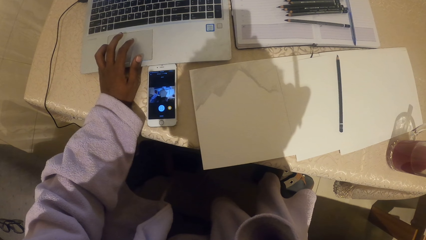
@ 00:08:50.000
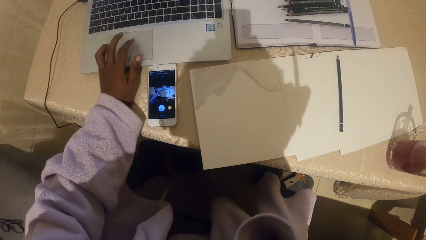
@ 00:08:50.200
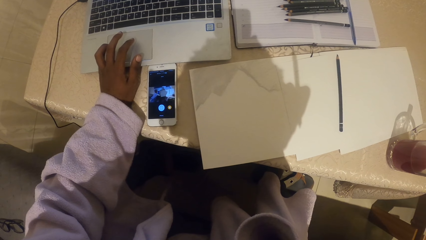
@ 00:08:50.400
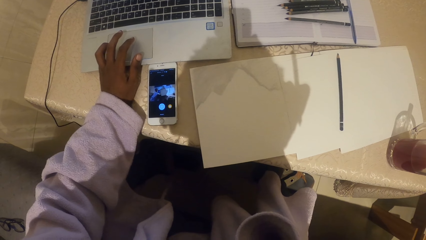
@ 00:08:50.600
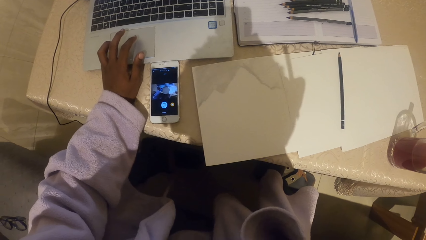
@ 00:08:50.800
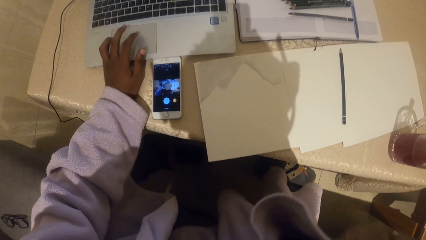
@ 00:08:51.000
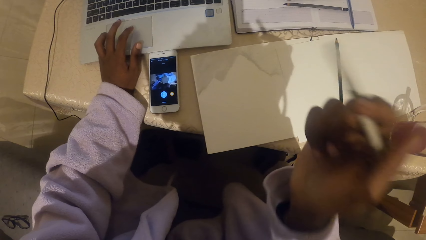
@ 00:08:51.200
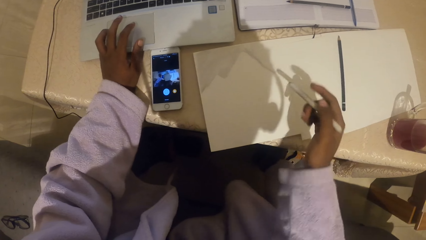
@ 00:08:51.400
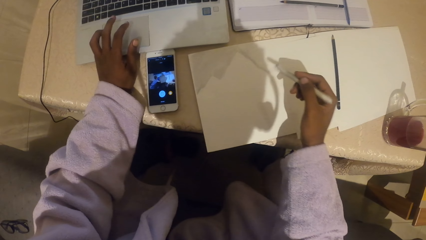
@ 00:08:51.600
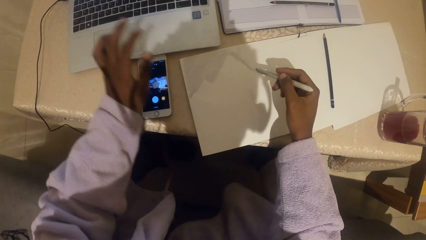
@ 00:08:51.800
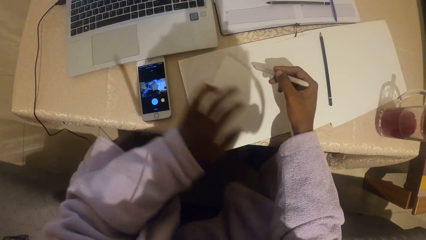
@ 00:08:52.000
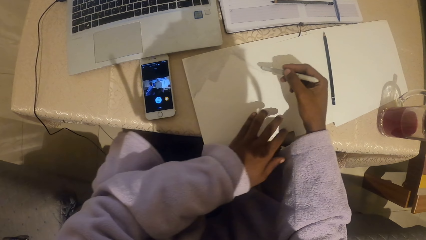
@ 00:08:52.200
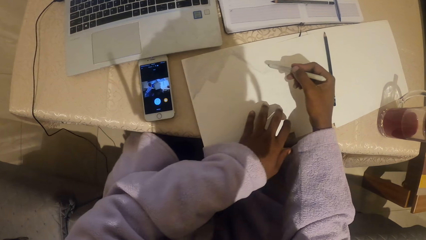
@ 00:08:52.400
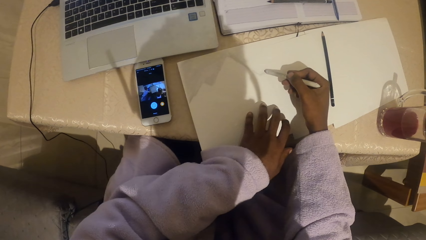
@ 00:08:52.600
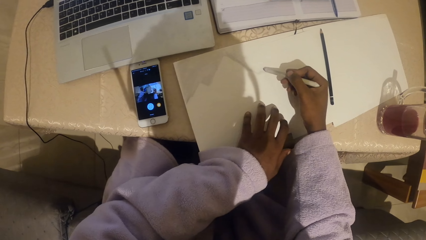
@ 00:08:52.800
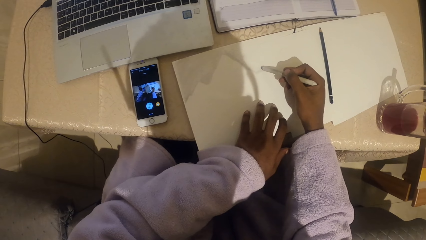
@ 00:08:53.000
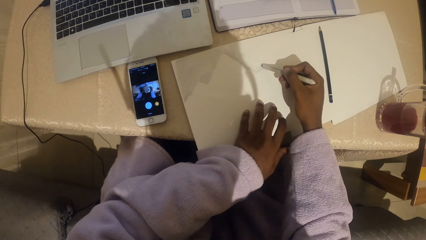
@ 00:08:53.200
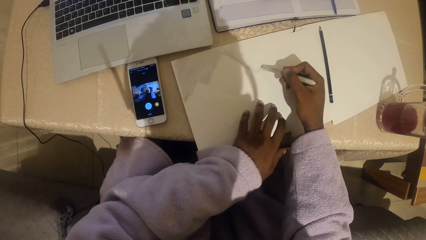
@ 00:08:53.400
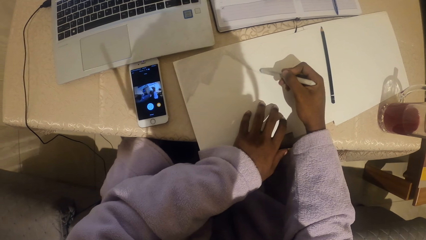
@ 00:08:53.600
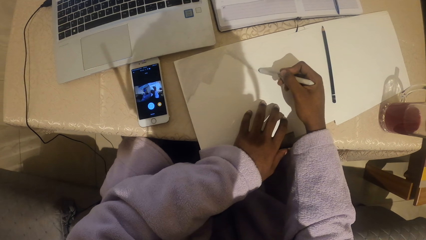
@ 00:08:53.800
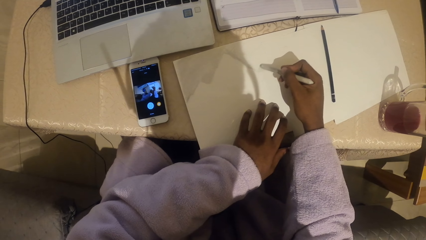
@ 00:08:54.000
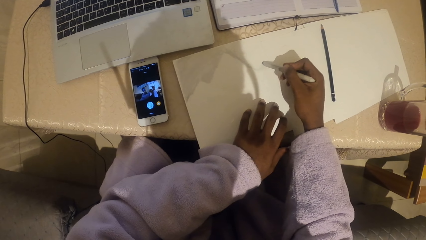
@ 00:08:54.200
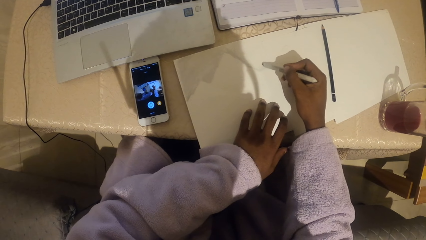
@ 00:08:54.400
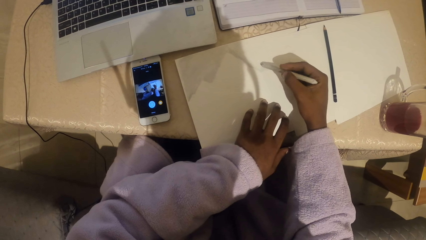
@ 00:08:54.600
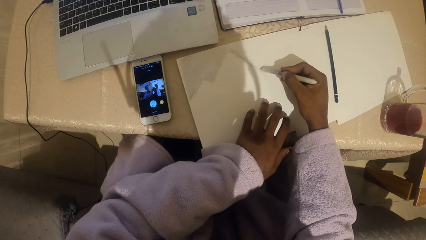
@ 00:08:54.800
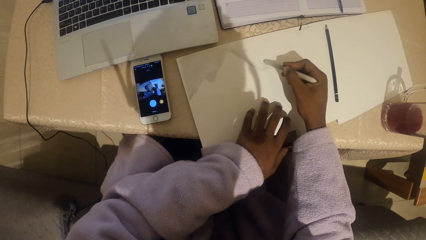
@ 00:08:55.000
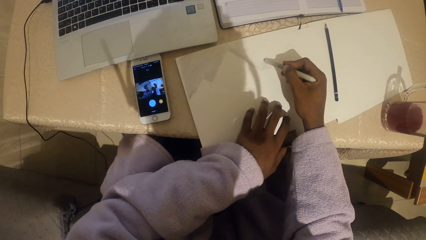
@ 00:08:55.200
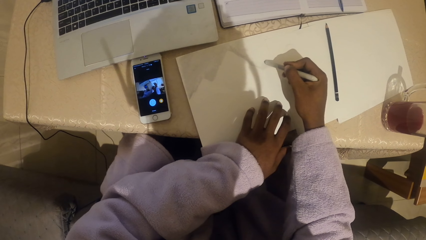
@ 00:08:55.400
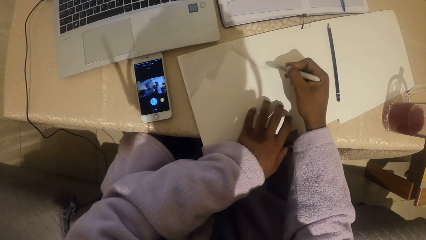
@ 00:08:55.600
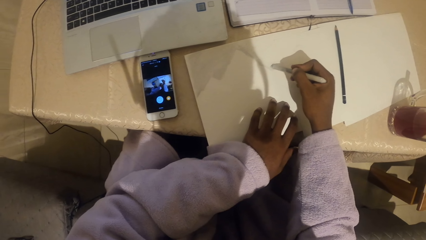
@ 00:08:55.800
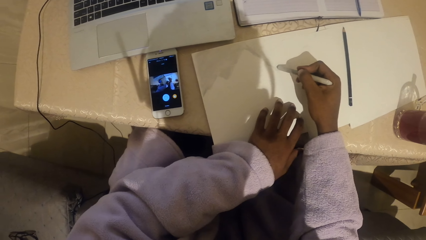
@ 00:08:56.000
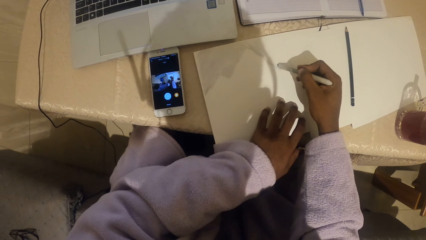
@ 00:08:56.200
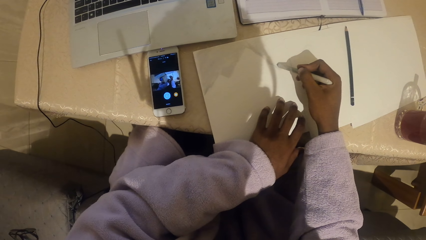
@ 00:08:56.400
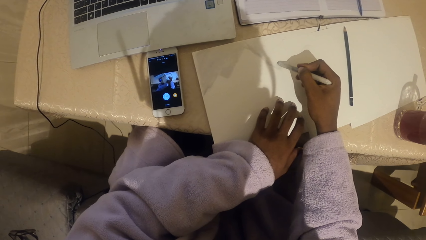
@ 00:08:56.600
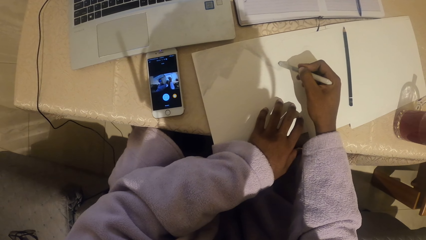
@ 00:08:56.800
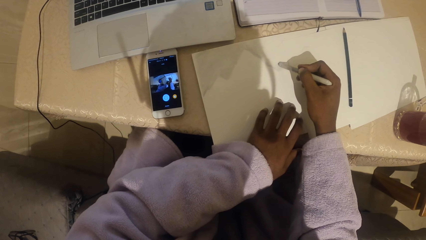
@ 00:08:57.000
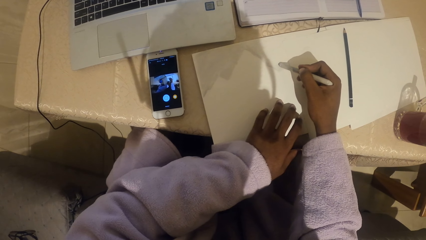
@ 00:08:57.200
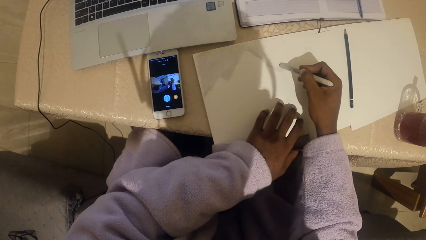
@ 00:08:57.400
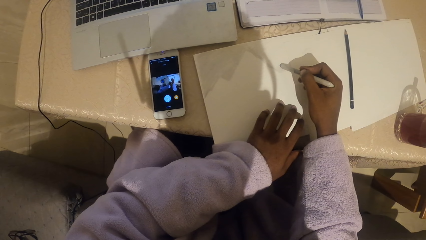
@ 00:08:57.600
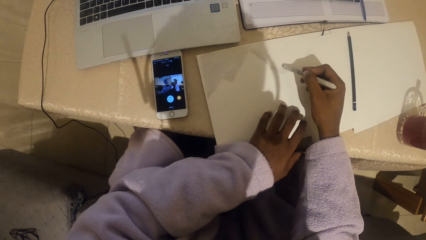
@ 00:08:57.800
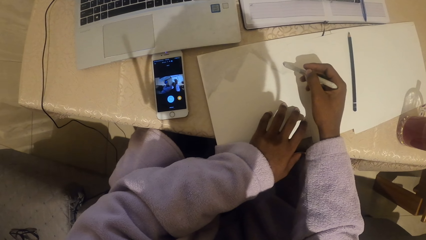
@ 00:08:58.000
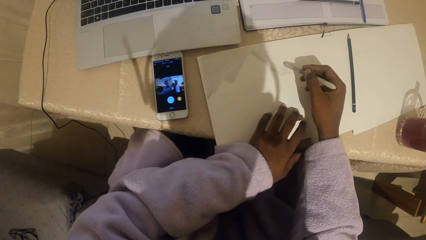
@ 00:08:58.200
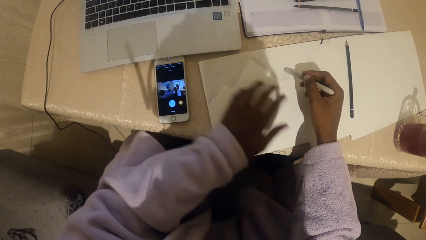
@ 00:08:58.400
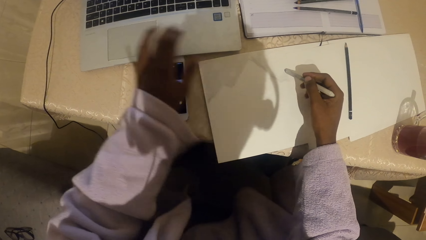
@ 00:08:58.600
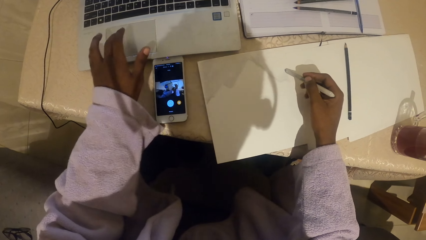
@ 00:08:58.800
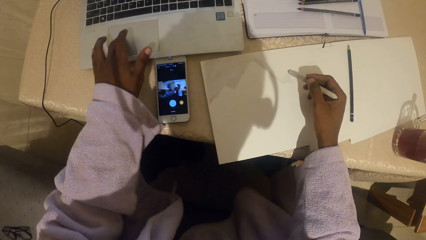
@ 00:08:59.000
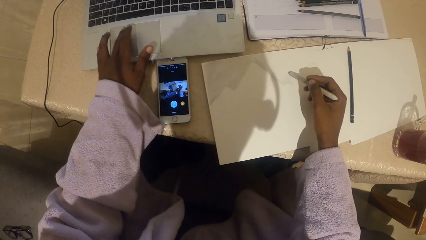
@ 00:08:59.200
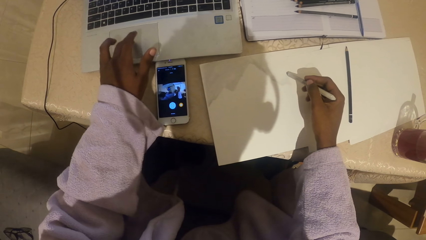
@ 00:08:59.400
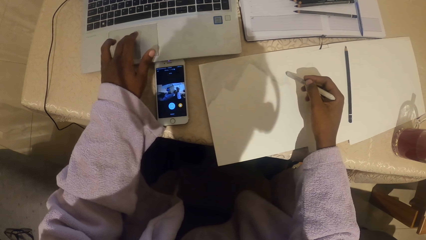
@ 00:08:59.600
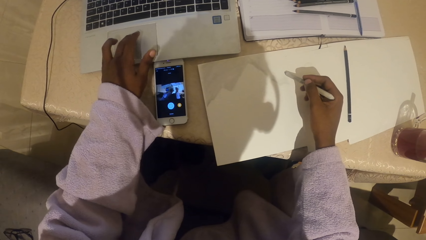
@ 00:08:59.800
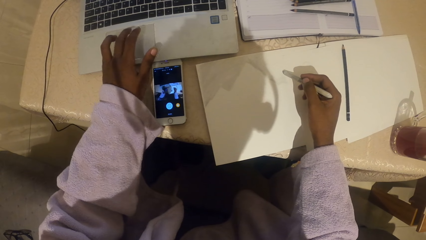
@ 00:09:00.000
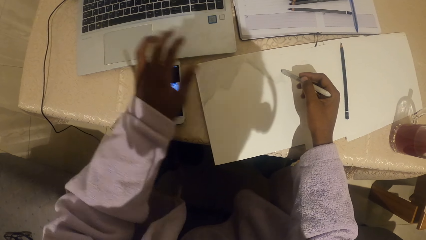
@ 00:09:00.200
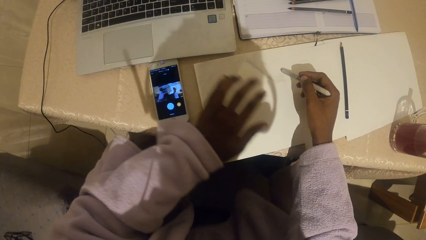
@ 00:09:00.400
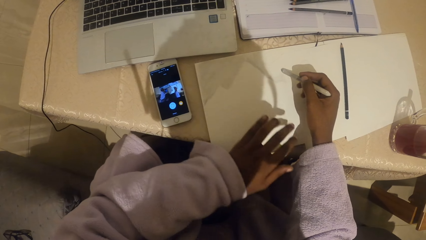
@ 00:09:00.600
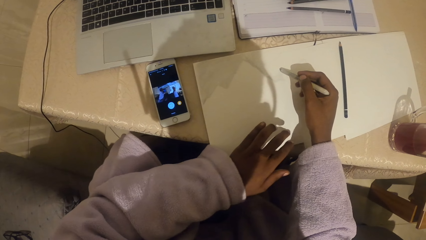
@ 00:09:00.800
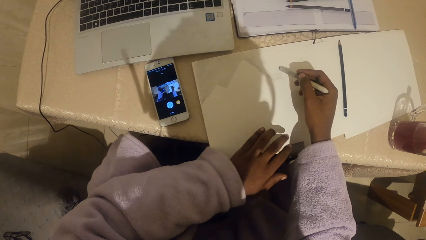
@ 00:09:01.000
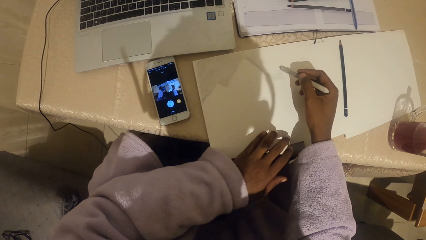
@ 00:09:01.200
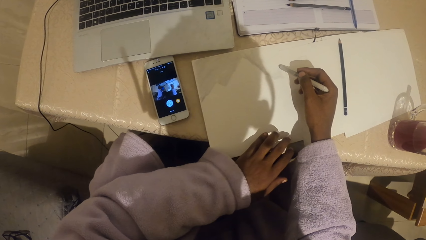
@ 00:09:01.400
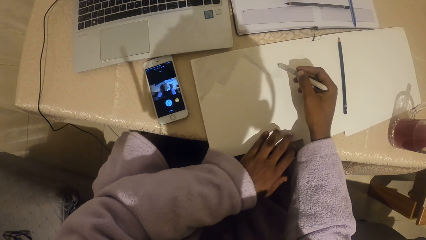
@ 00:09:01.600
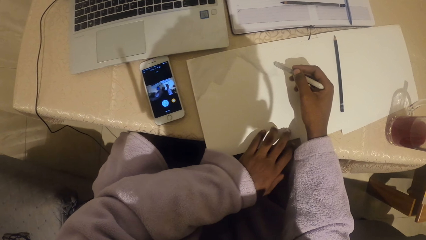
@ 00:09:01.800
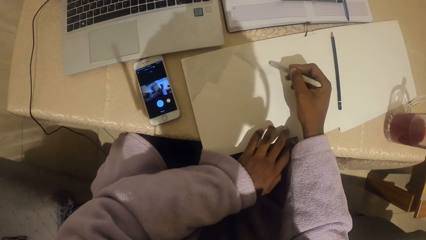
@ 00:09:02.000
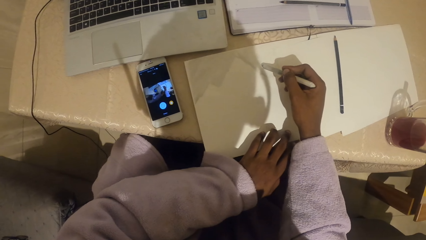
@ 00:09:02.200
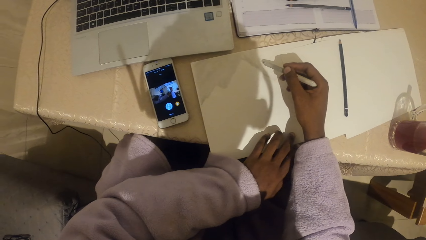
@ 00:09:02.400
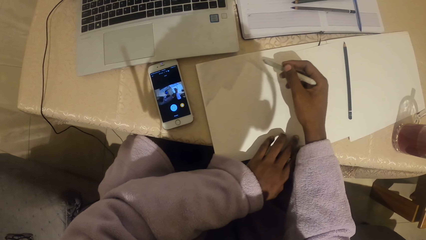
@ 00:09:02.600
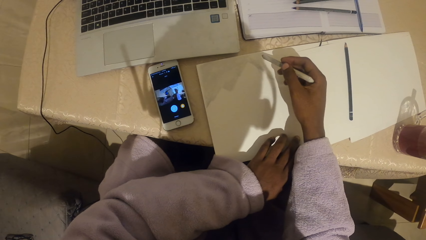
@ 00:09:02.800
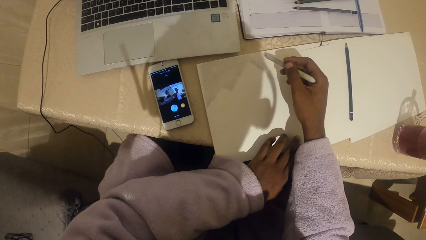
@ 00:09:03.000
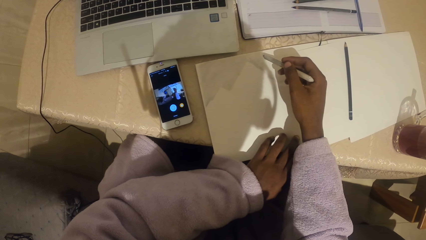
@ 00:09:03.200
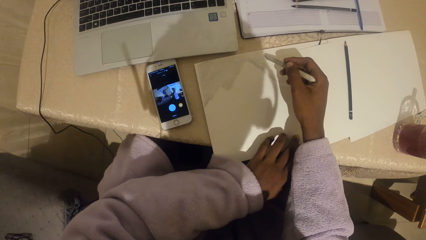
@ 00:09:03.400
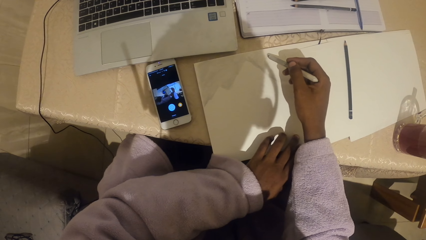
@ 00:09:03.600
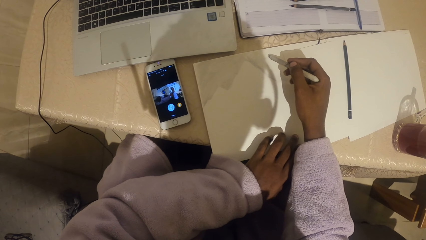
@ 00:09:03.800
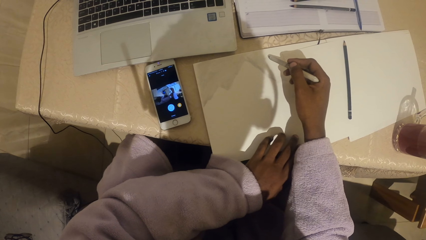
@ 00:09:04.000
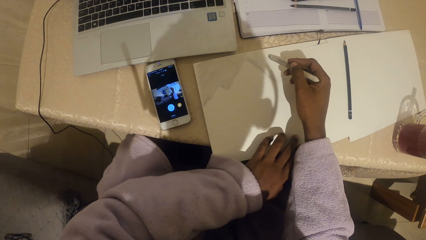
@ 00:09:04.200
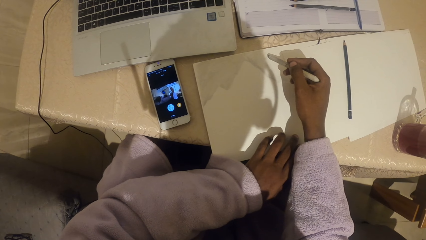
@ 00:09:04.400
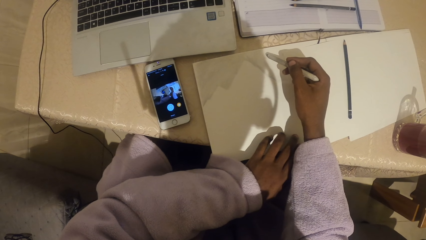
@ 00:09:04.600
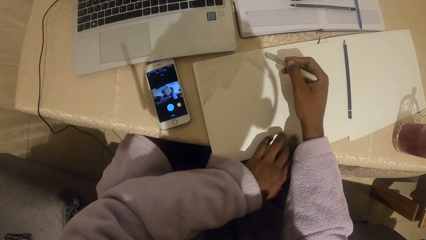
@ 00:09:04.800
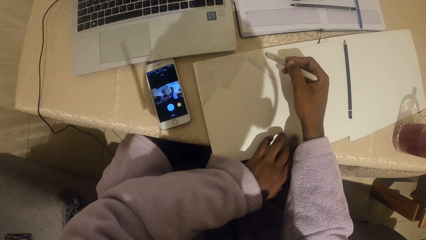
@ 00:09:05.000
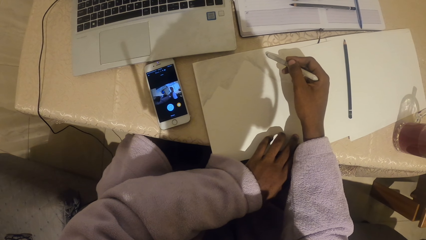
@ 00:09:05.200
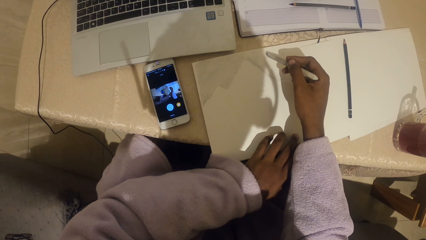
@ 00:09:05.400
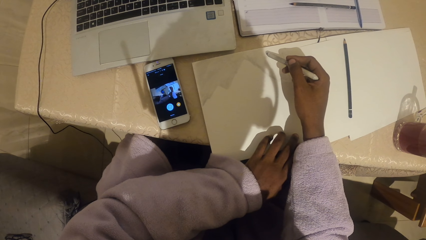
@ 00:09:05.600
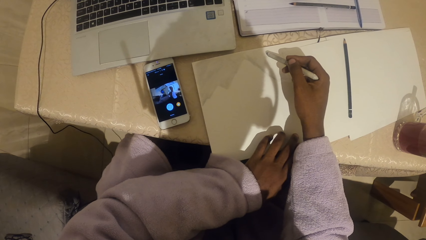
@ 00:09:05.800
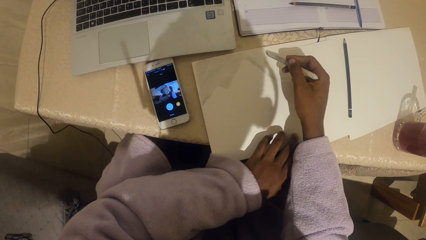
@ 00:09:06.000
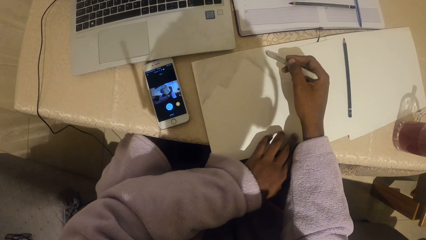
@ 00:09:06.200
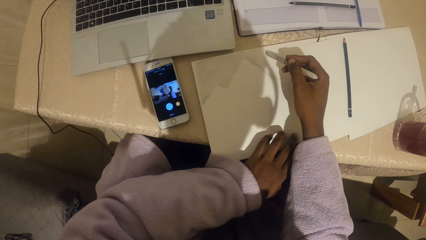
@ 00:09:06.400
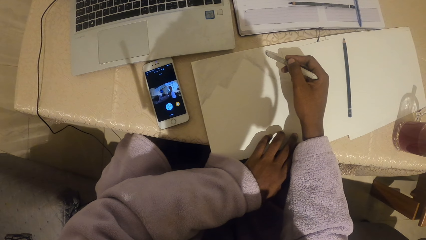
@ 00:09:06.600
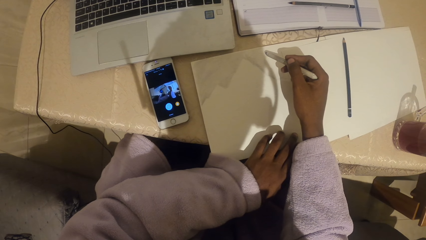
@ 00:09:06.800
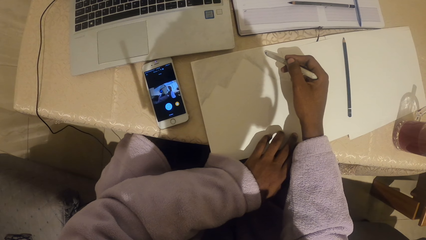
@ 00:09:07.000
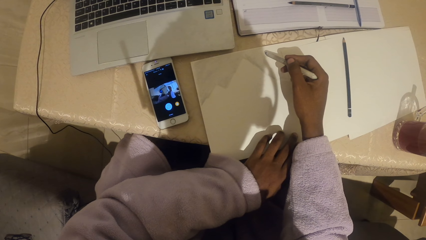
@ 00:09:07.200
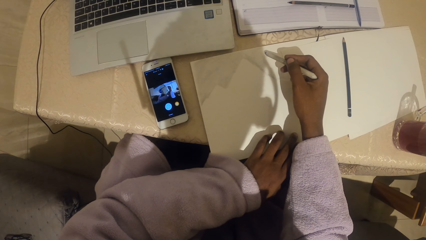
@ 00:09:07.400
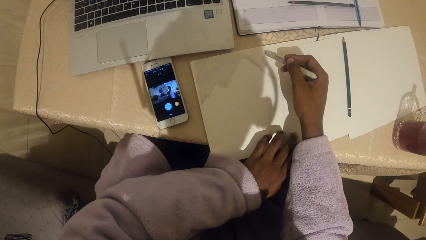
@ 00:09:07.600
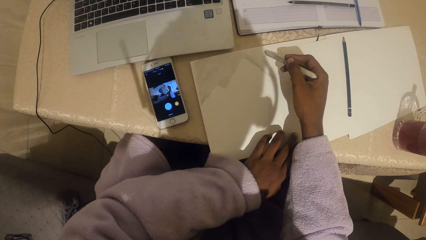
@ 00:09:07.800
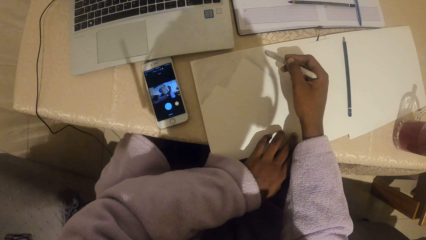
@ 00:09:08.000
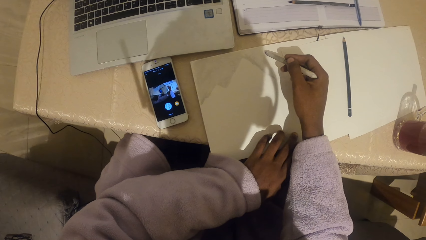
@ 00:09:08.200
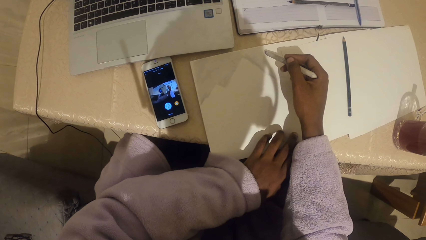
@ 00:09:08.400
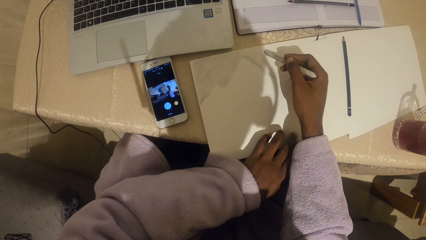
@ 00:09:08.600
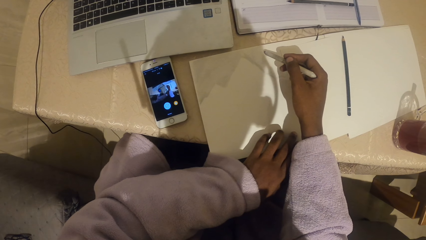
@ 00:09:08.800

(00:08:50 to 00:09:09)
The camera wearer draws on a paper using a pen with the right hand. They hold the paper with the left hand and shade on the paper with a crayon. They scroll the pad of the laptop using the left hand. They hold the paper with the left hand.
